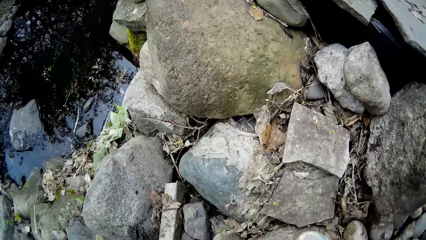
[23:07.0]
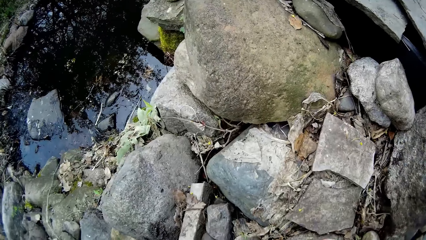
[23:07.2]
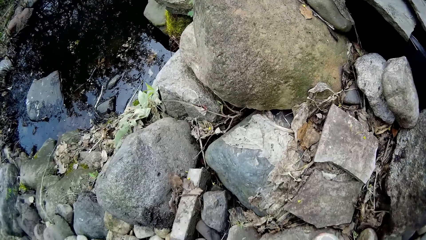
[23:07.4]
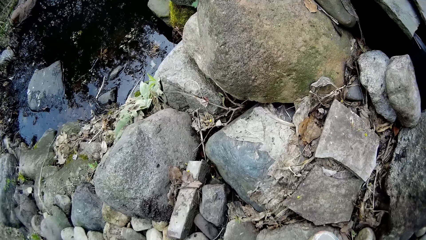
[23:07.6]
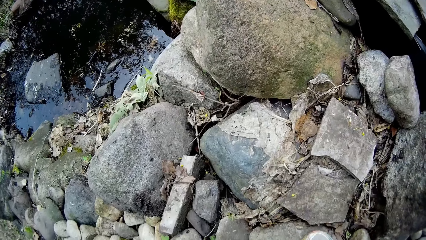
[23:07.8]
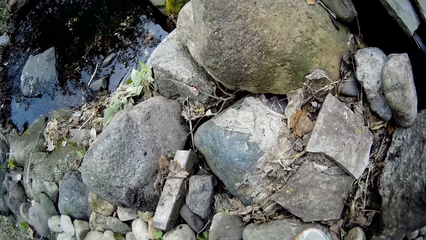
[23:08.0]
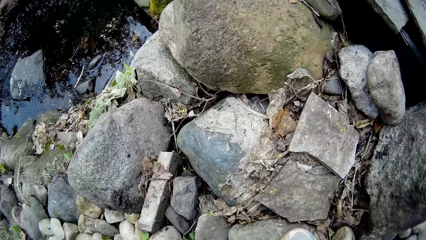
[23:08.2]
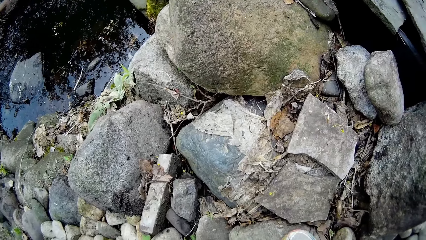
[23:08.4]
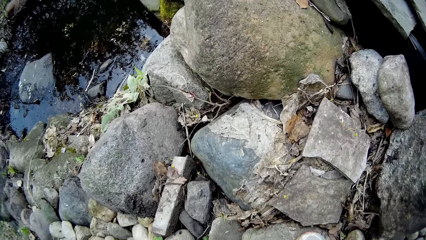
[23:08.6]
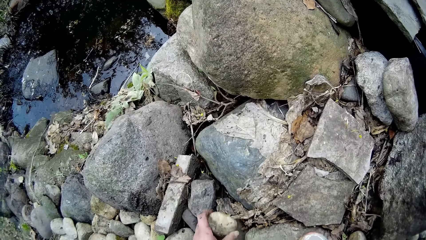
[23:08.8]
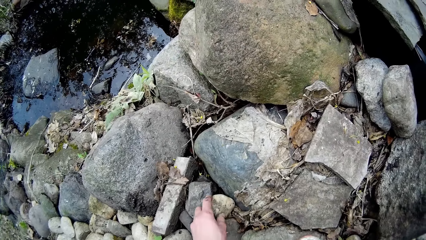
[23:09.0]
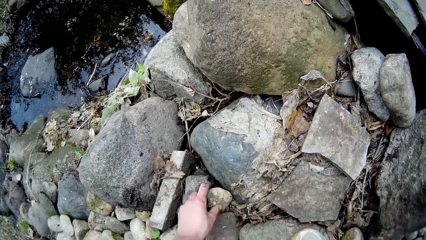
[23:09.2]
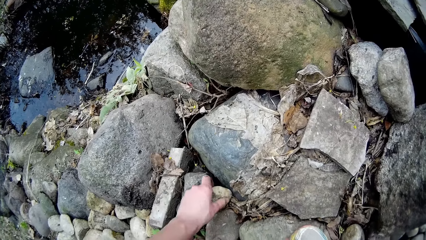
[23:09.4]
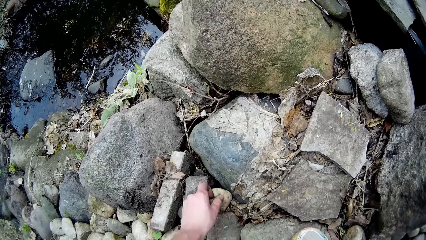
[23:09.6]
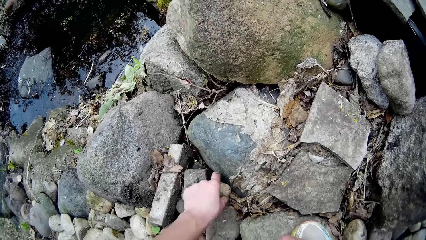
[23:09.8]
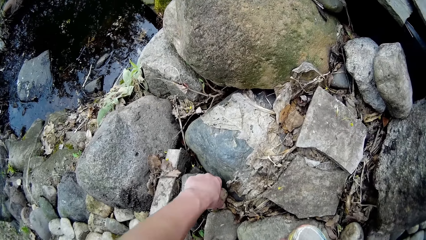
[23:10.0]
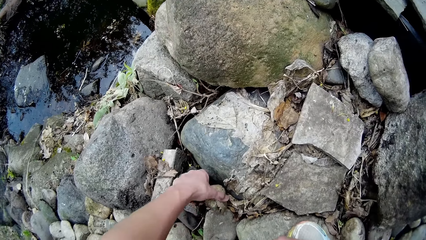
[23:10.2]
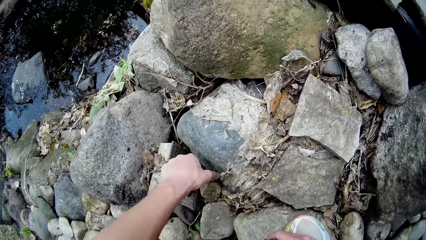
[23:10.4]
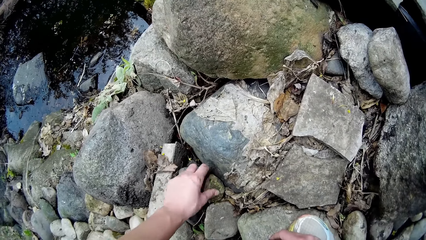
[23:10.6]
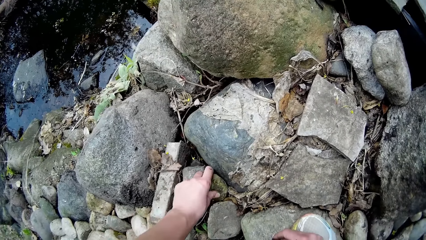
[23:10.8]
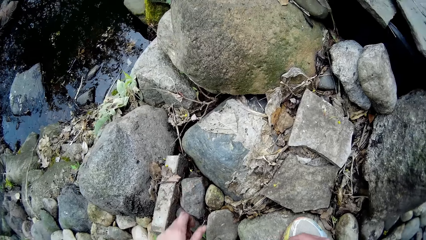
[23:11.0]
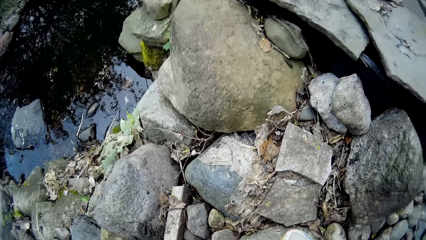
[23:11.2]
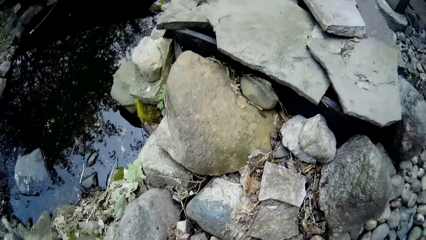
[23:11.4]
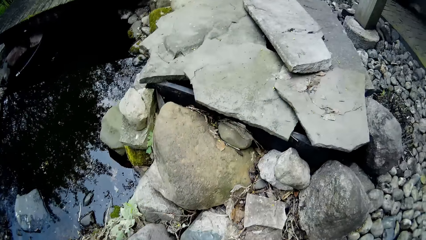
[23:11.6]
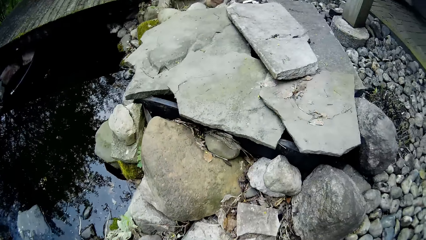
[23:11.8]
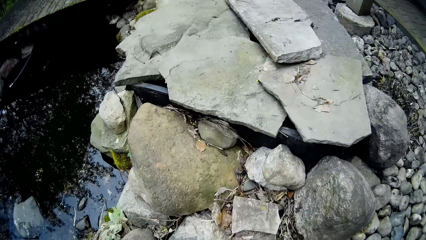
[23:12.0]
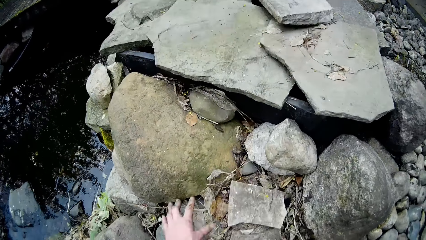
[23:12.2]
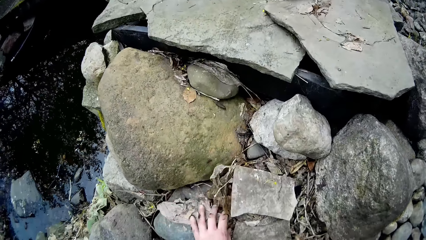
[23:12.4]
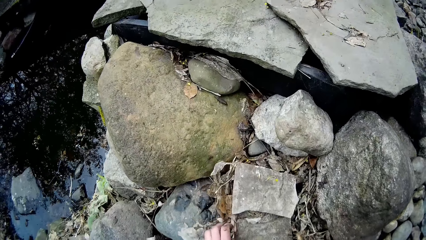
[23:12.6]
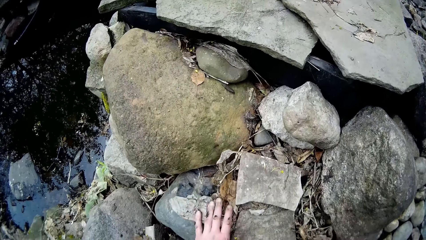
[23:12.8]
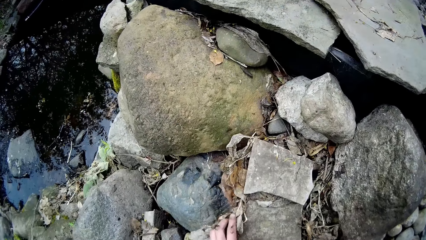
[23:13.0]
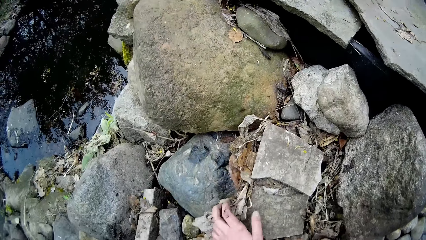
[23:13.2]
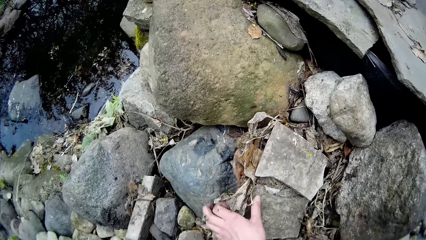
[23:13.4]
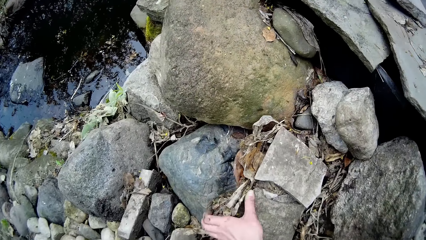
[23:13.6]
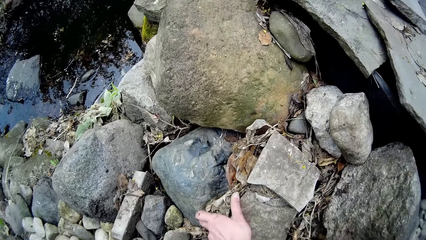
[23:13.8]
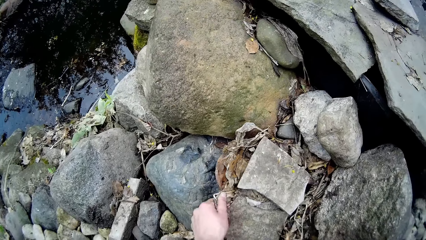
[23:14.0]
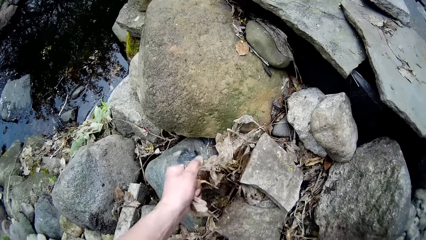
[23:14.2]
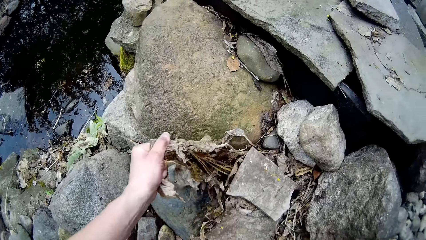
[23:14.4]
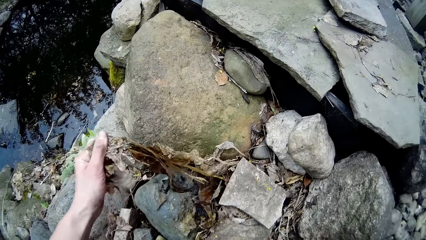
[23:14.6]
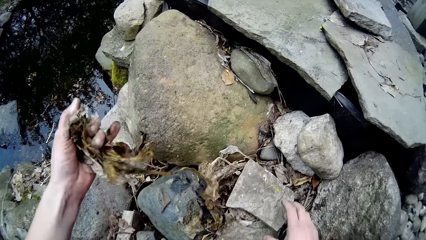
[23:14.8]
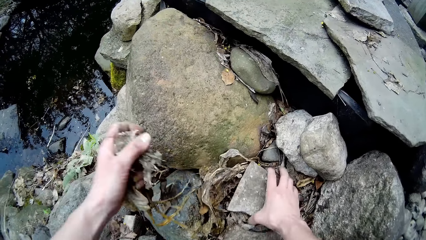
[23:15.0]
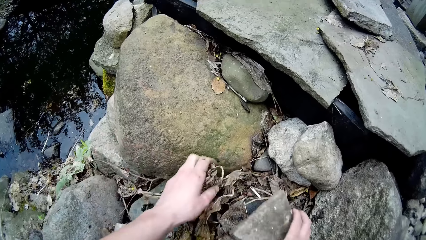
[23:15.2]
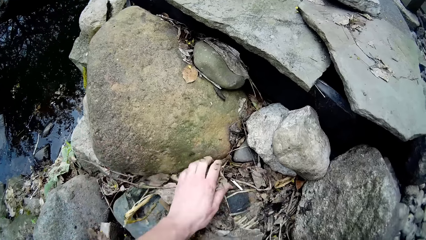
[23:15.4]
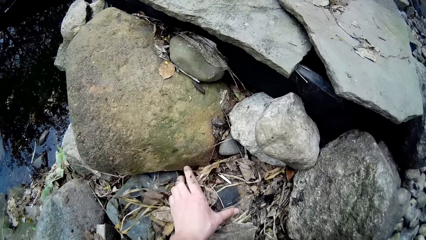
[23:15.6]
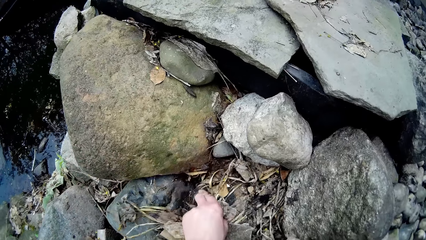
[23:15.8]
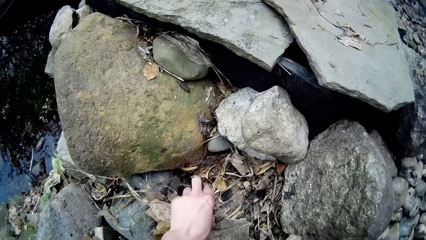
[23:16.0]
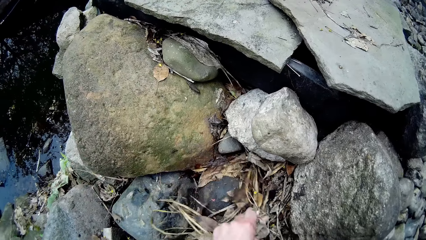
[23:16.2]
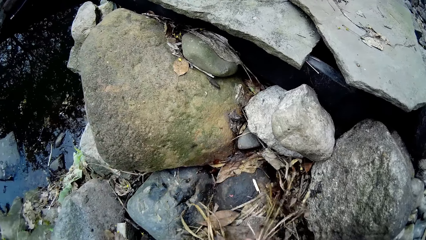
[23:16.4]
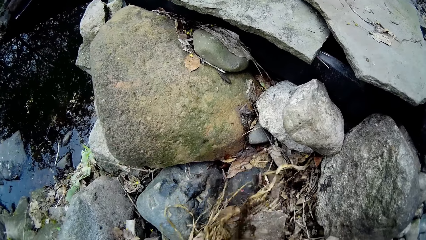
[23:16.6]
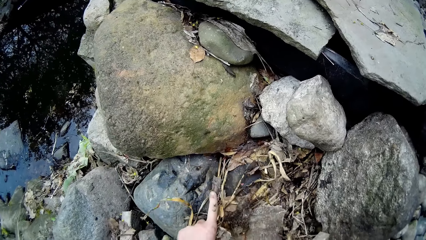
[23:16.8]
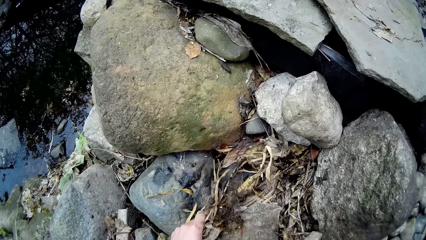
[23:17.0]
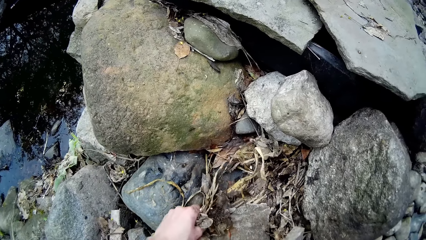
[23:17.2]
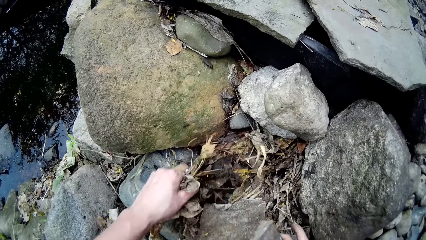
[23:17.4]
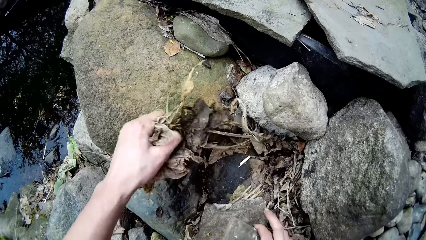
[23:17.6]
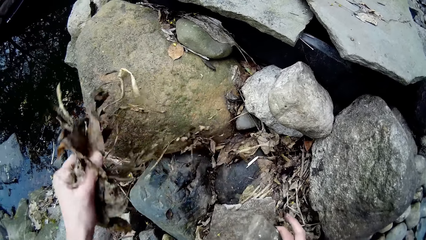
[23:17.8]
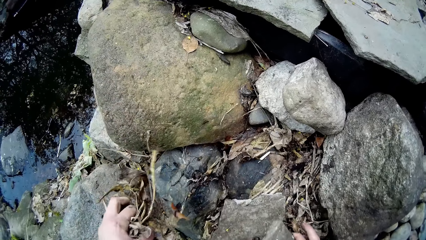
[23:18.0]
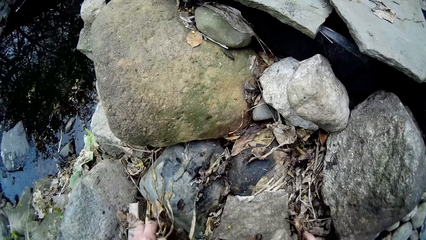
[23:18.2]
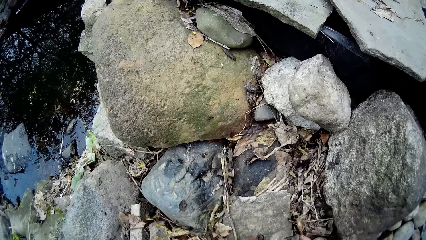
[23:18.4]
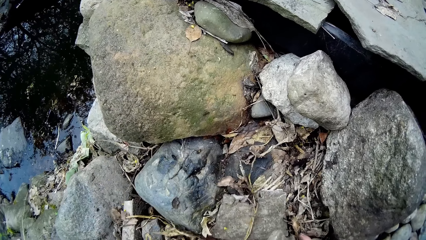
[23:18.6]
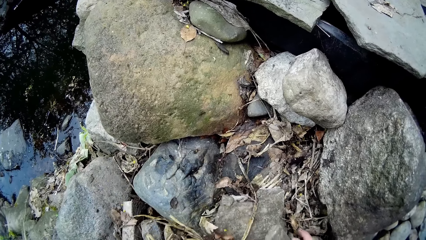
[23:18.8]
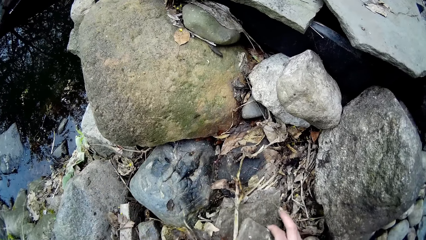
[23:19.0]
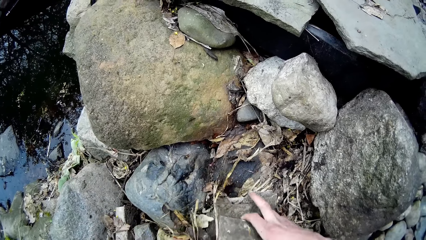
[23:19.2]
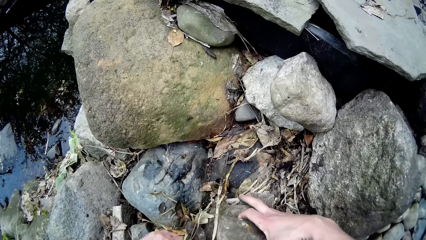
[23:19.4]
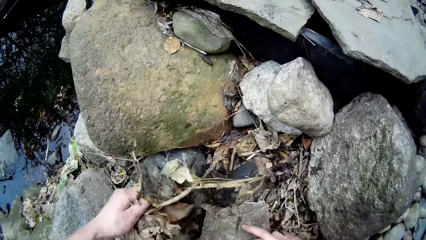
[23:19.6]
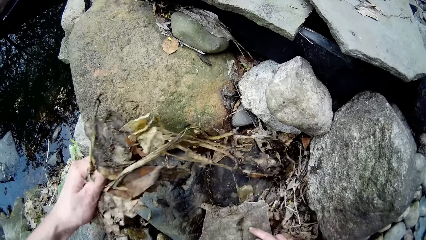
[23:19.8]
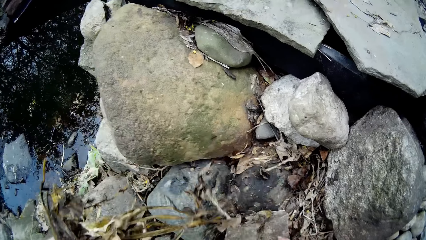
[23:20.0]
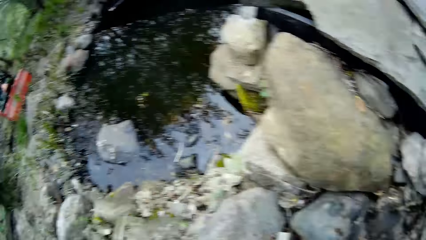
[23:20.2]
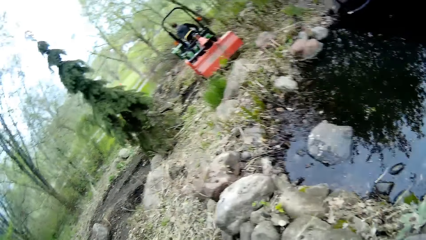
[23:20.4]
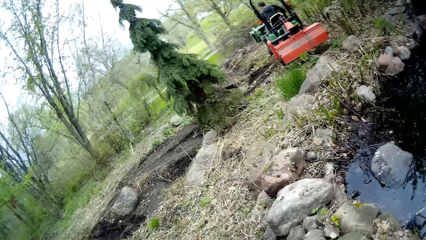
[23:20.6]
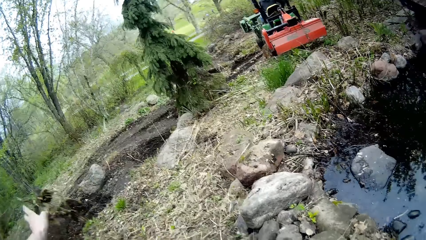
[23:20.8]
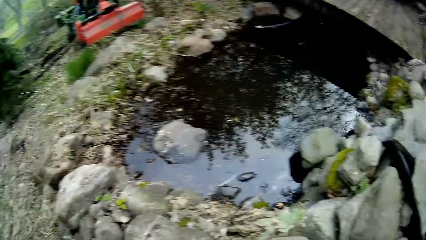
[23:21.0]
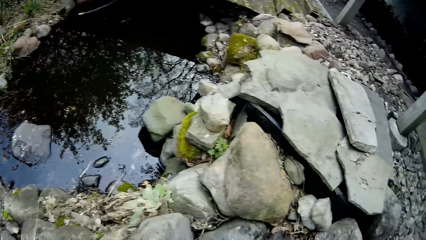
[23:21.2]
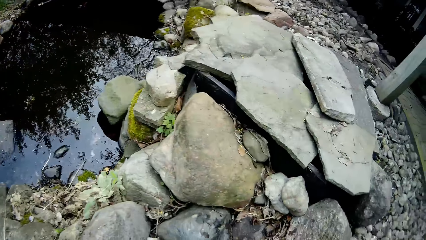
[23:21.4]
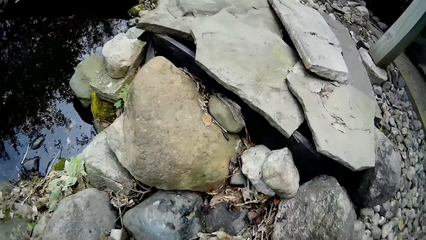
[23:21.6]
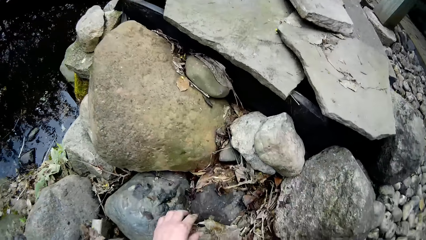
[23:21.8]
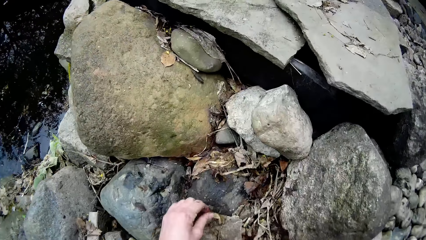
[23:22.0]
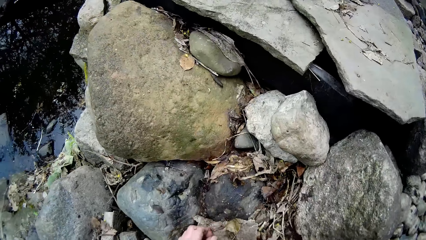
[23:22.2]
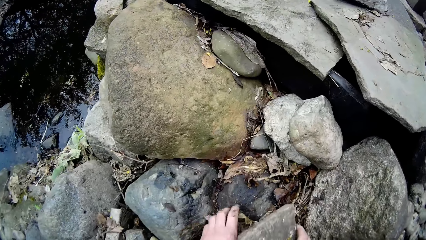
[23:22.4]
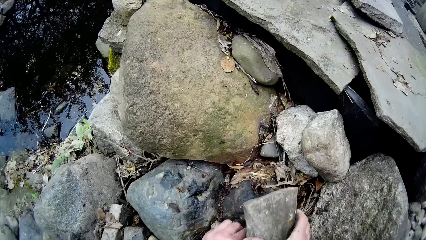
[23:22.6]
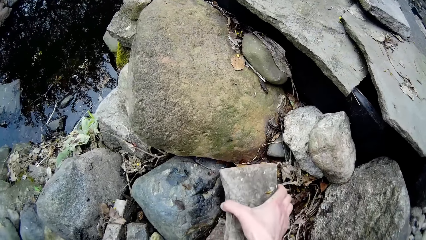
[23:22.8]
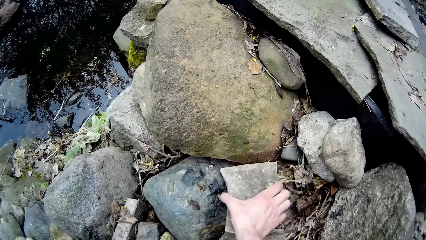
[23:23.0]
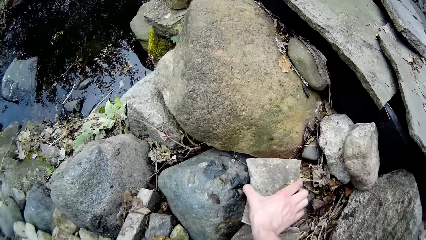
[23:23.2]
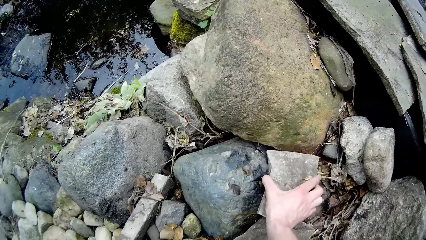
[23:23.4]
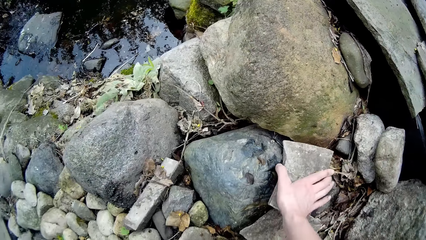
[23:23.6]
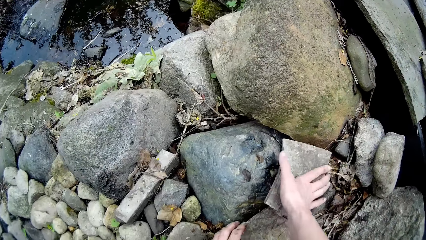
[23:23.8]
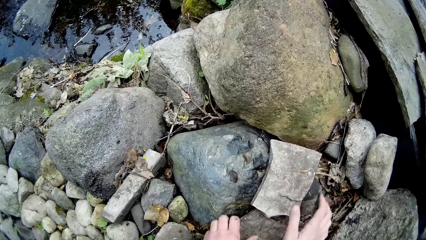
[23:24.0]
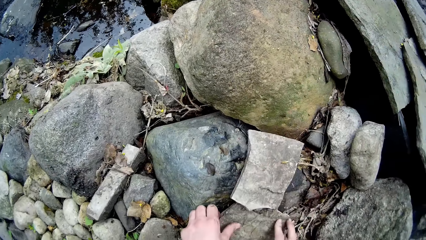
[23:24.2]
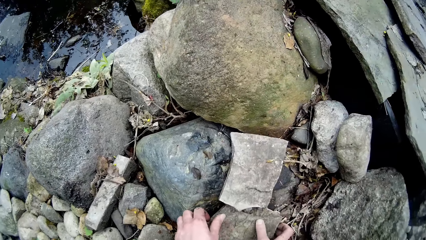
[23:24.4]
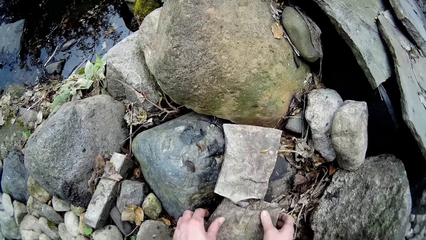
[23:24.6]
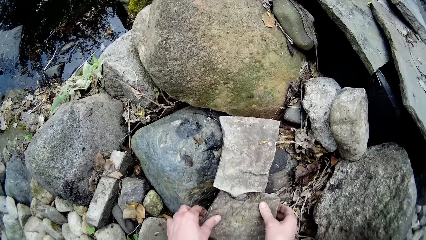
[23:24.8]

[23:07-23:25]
The camera wearer puts a stone down. He clears off dry leaves on the ground with his left hand. He picks a piece of rock from the ground with his right hand. He throws the dry leaves away with his left hand. He picks a dry leaf from the ground with his left hand. He arranges pieces of rock on the ground with both hands. He puts a flat stone on a rock.
